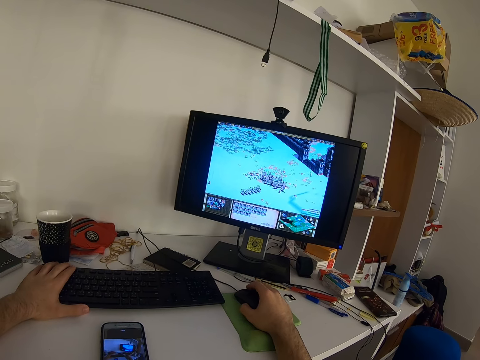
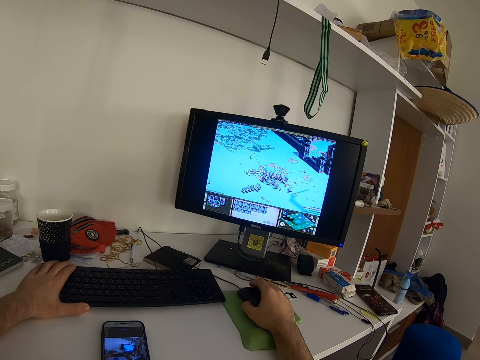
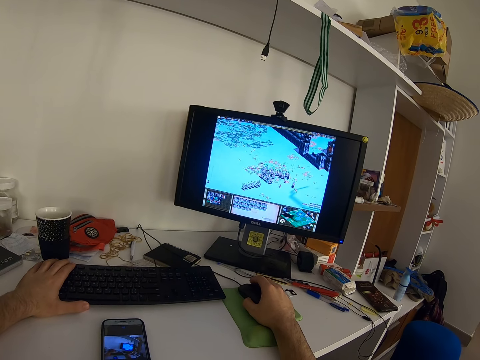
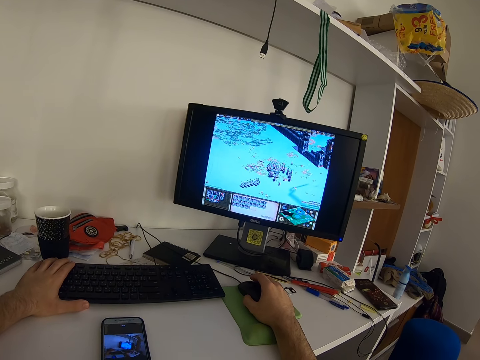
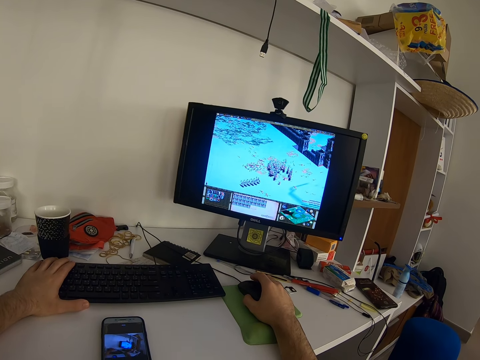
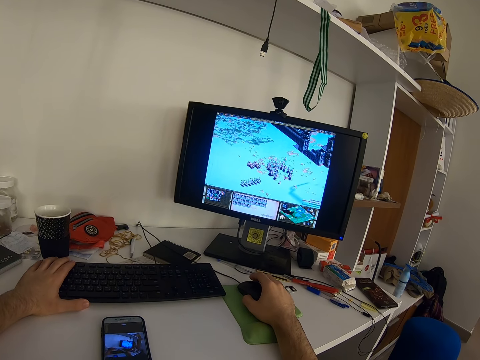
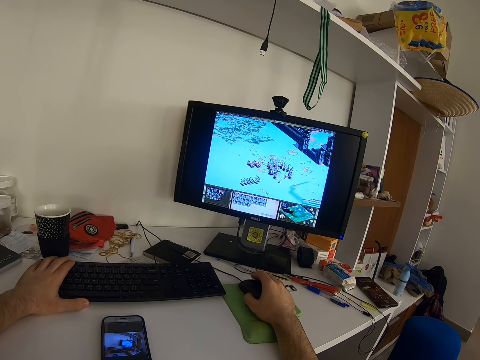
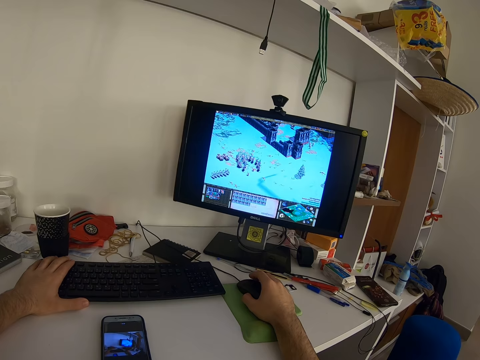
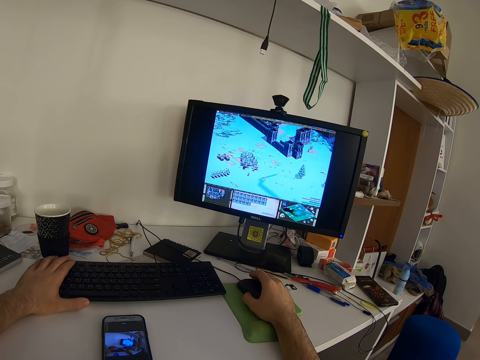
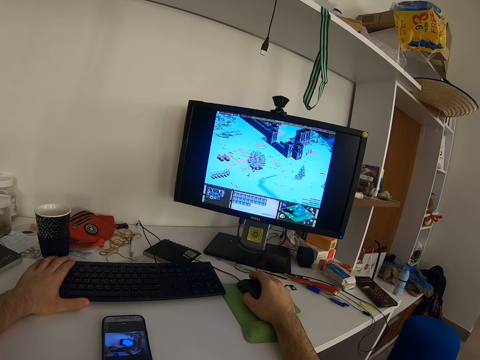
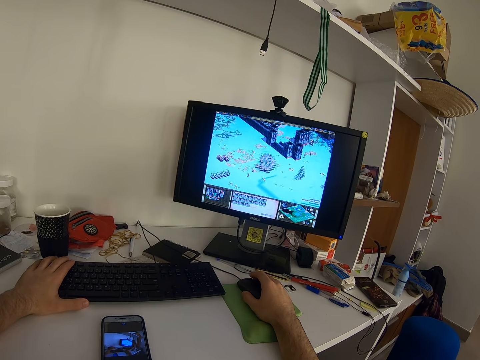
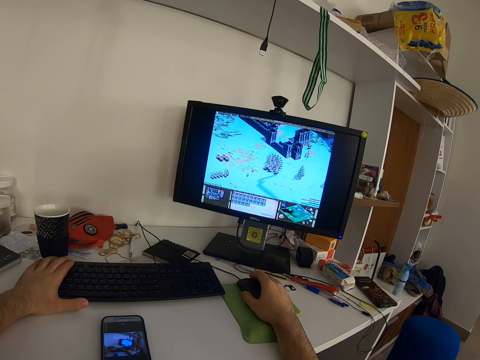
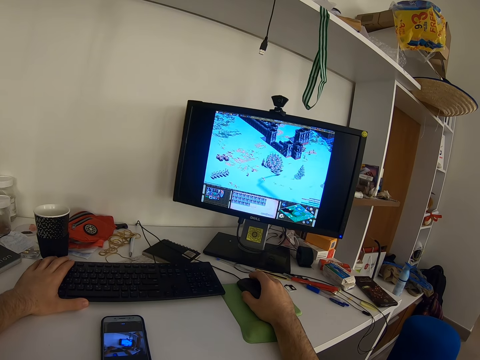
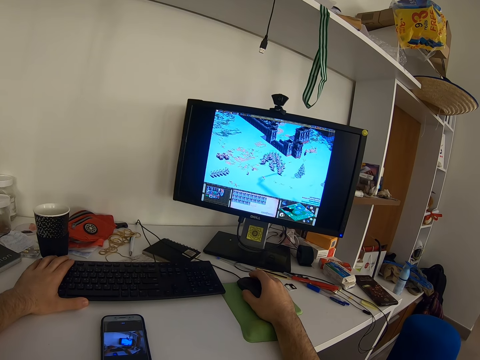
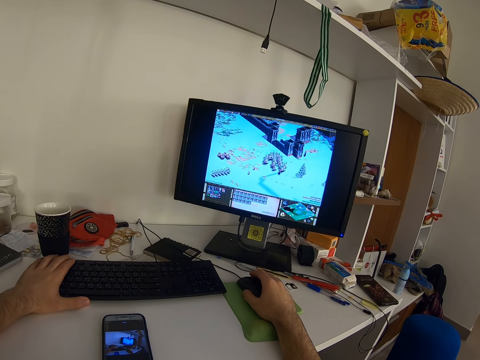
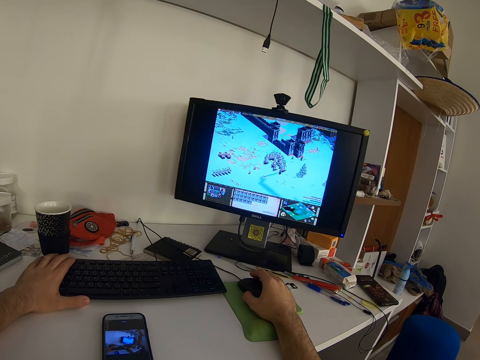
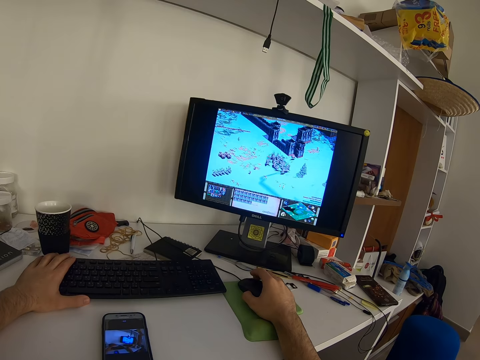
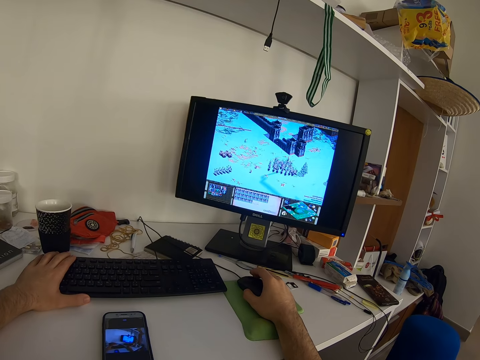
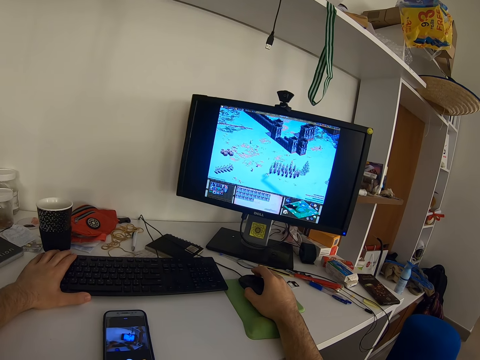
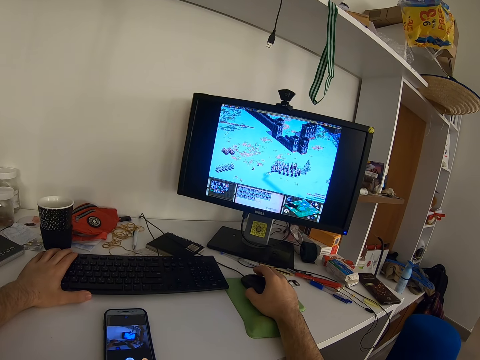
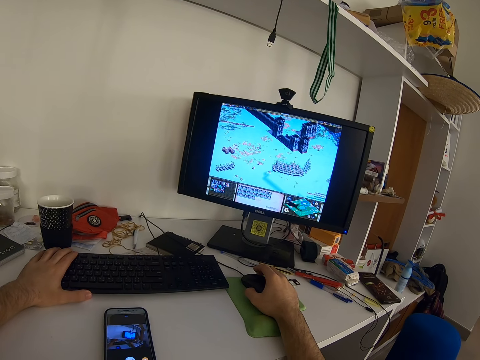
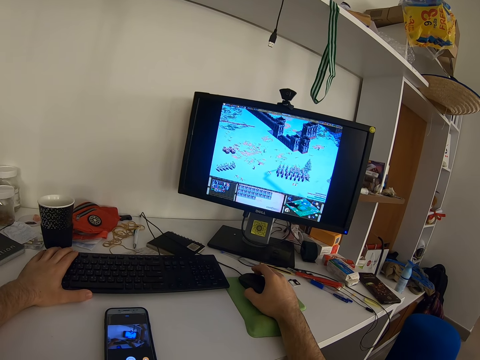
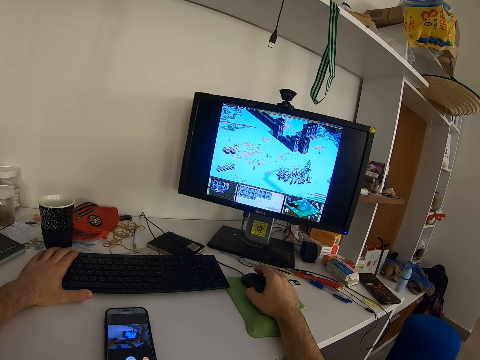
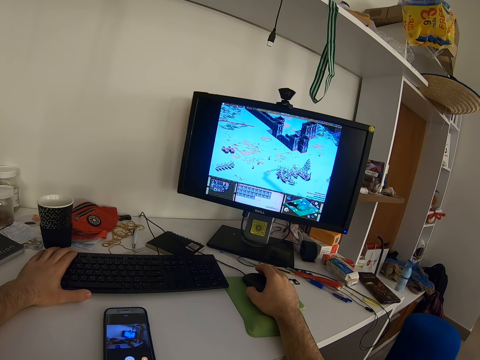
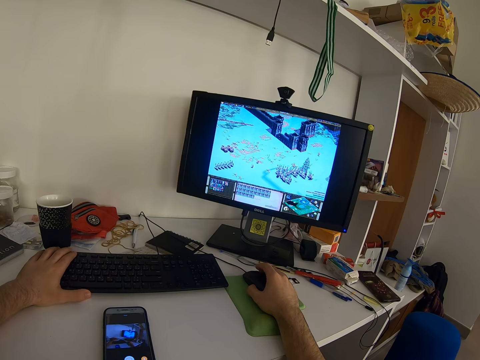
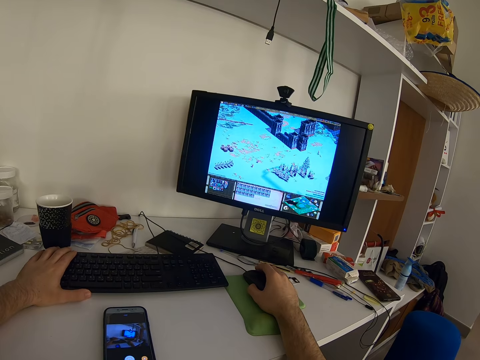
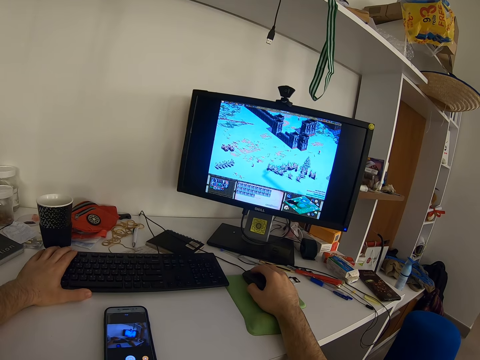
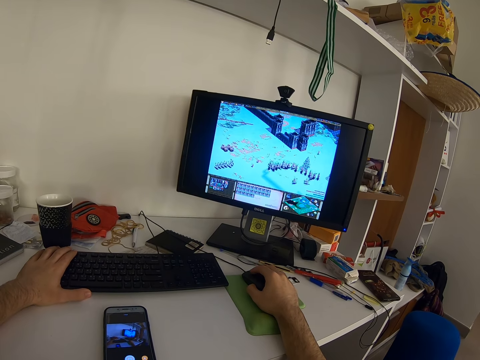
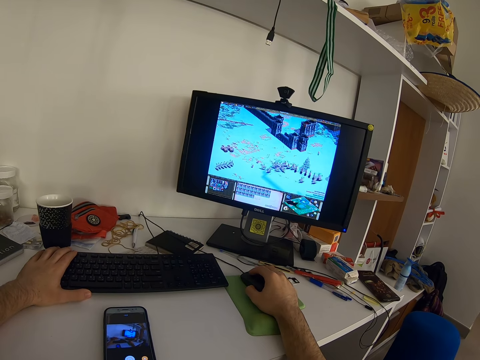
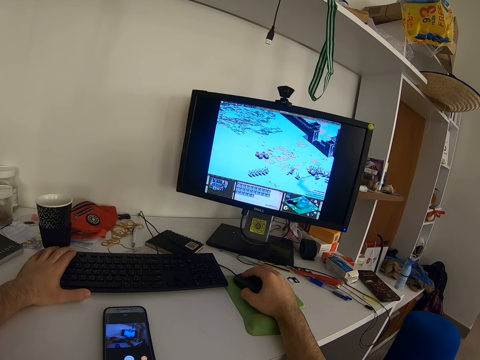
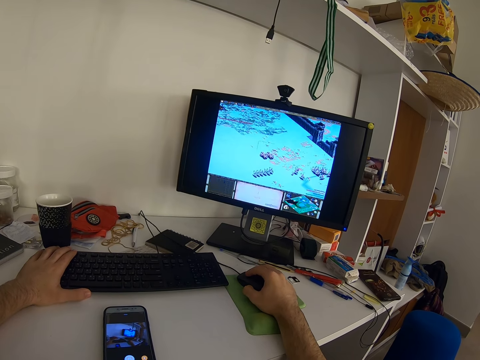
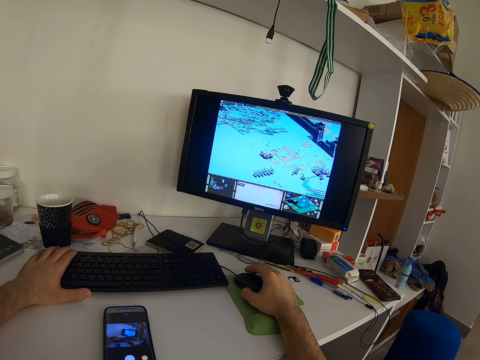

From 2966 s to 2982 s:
The camera wearer moves the index finger. They press the keyboard. They press the keyboard again.

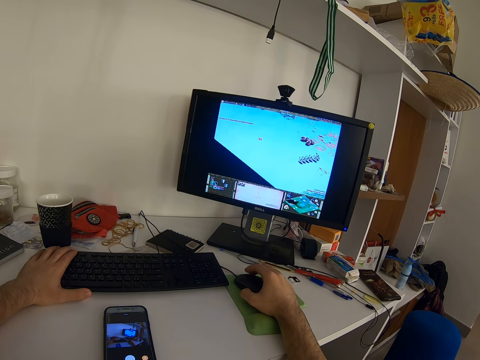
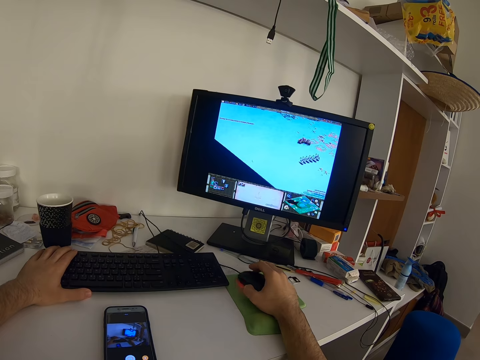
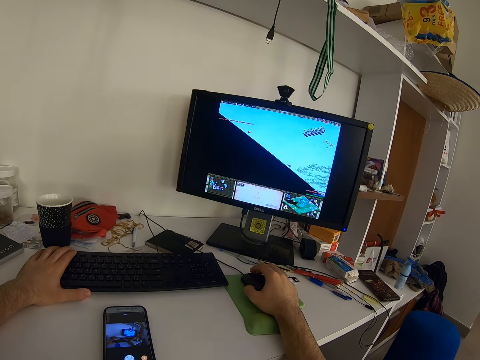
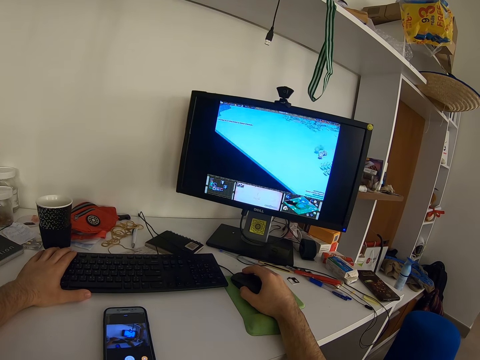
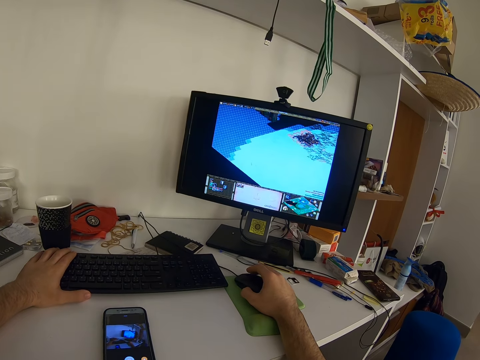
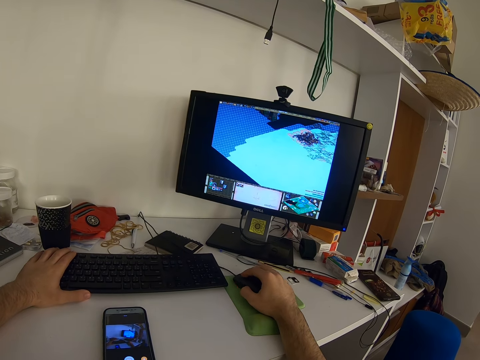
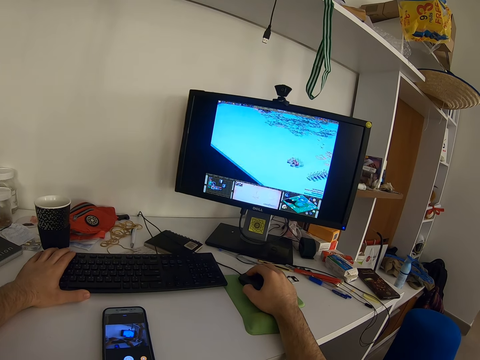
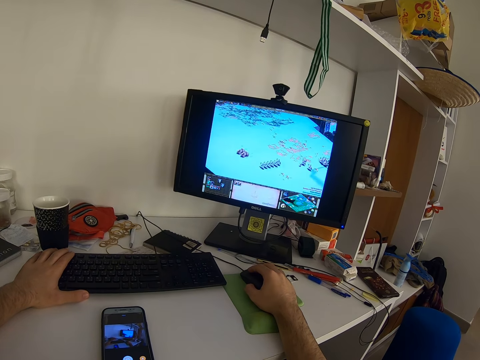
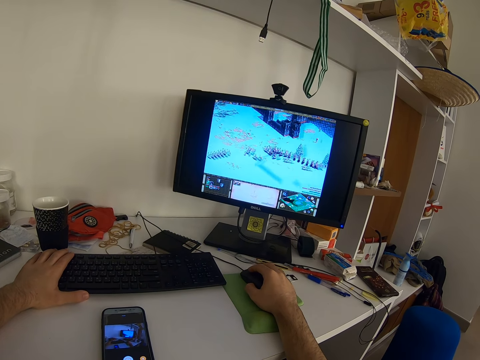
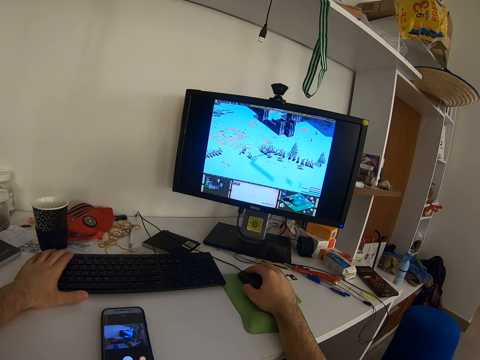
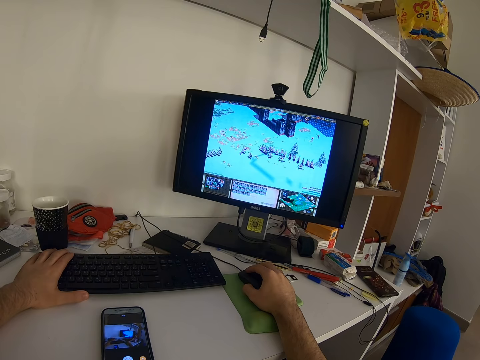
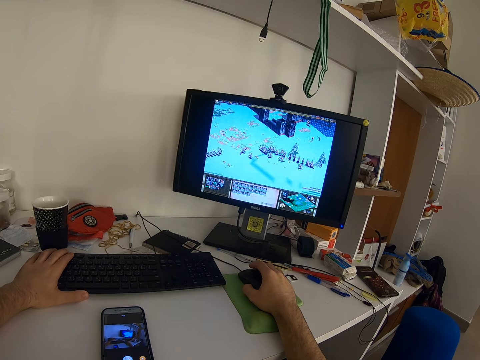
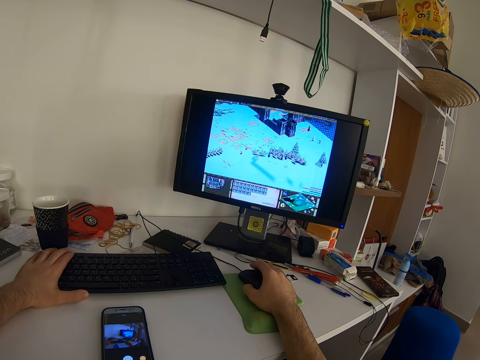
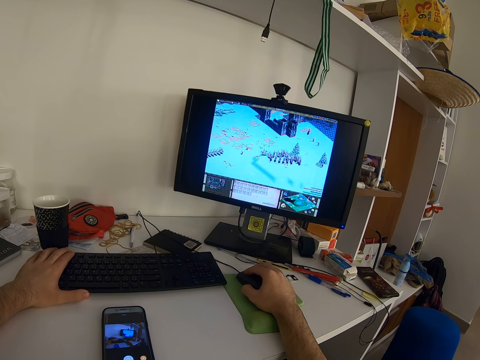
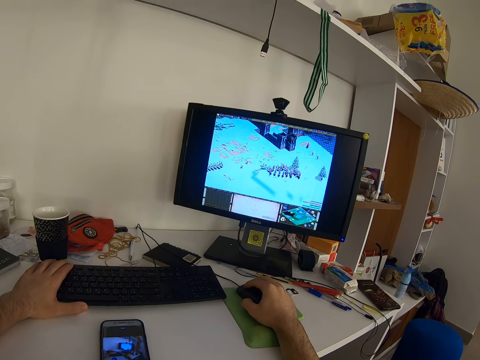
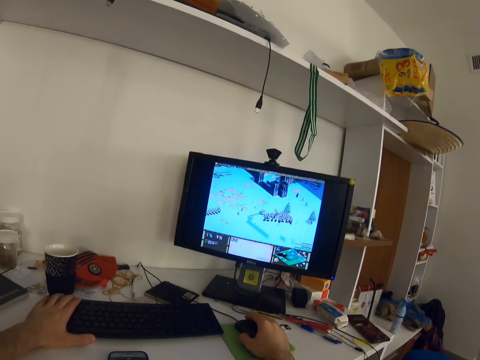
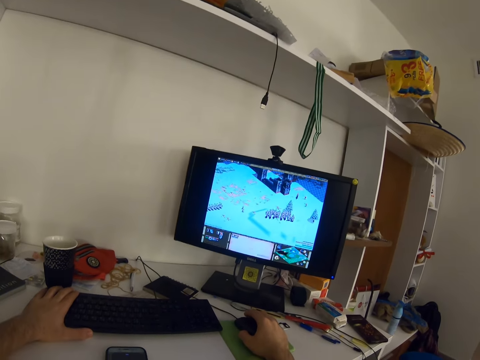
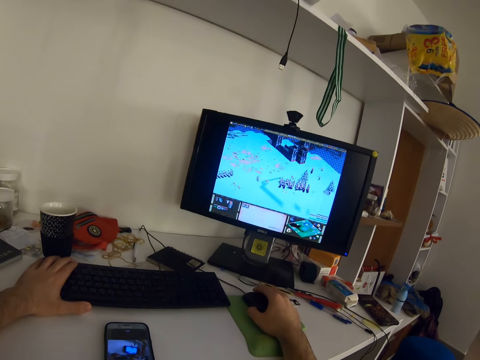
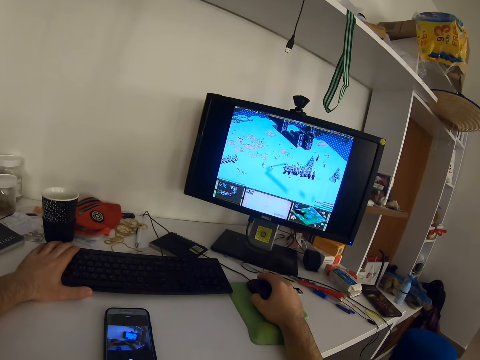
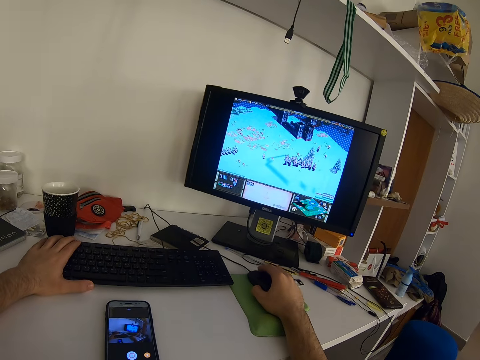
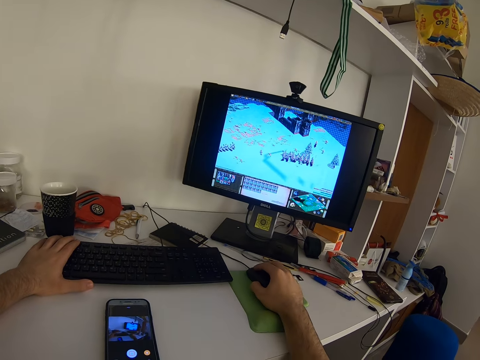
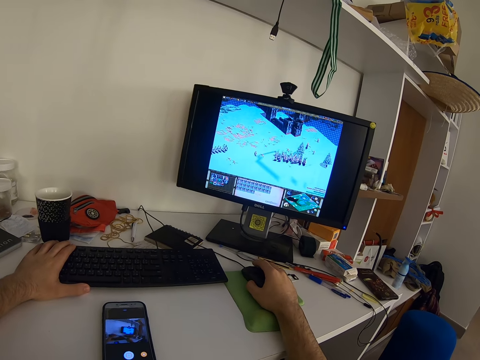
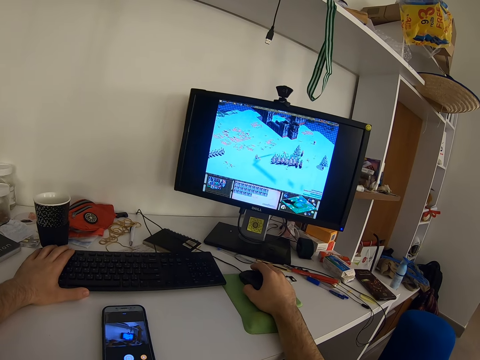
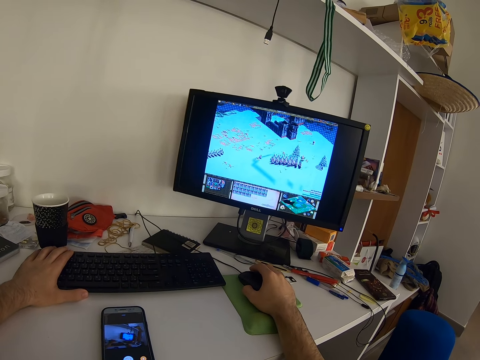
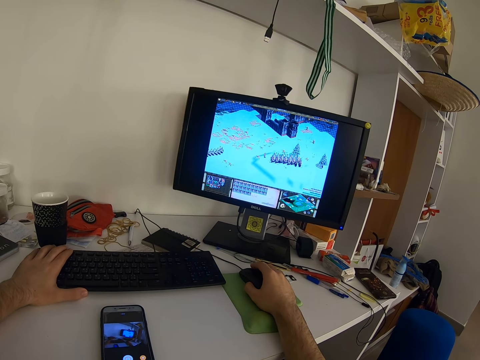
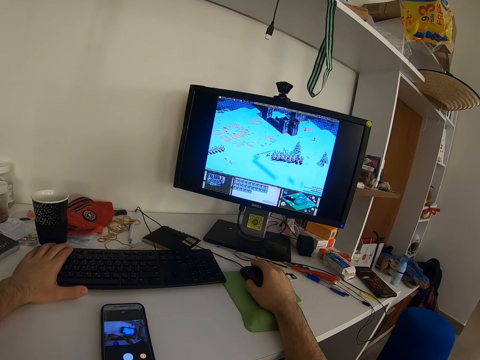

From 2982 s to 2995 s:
The camera wearer presses the keyboard.
